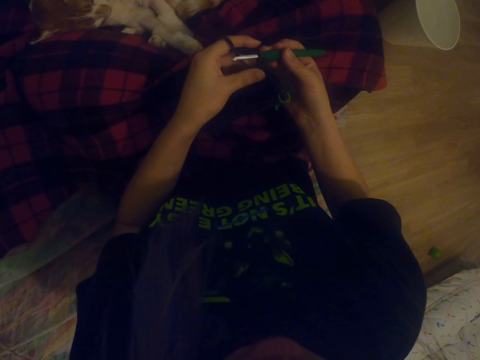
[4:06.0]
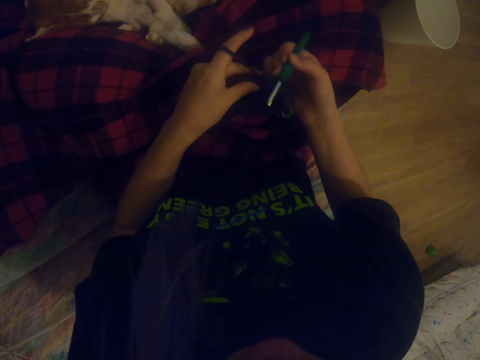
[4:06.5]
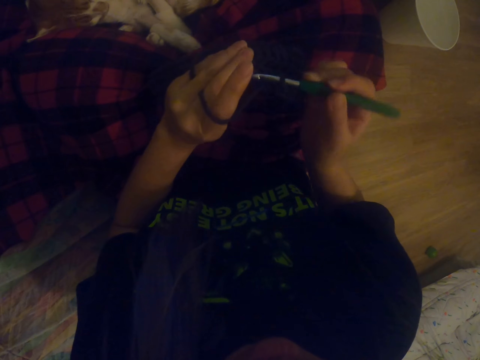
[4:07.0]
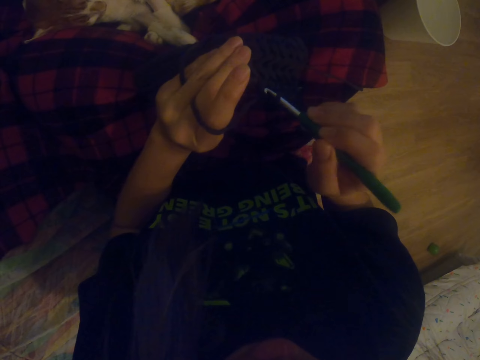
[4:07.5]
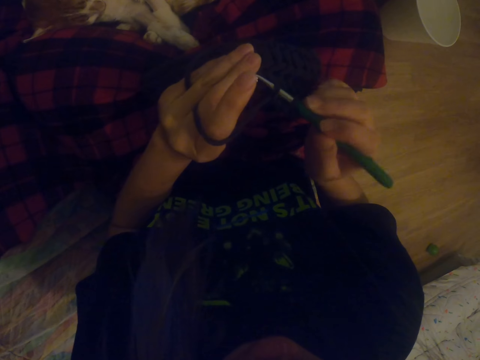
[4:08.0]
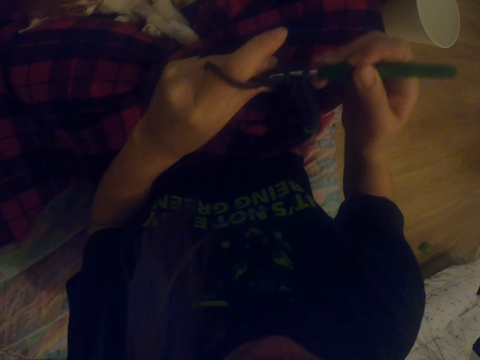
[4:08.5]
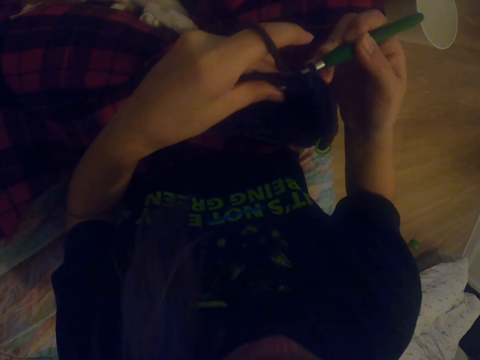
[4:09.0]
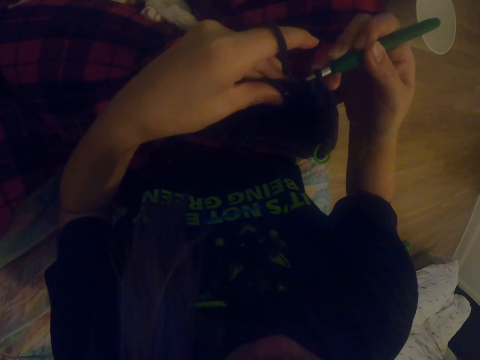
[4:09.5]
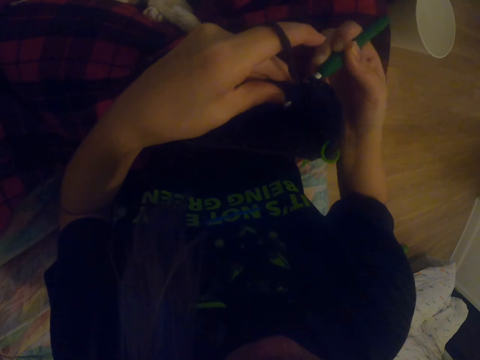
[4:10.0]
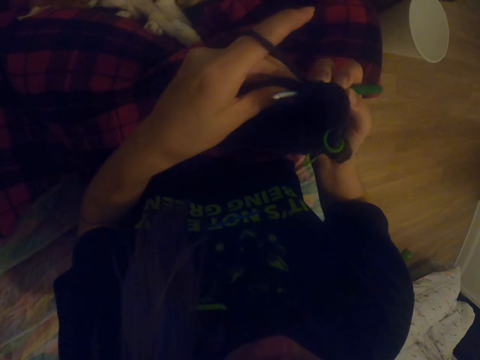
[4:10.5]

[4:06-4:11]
The camera wearer crochets with a crochet.

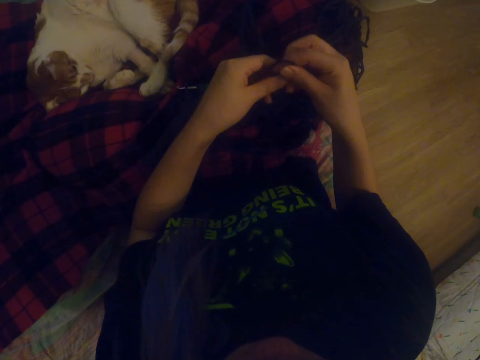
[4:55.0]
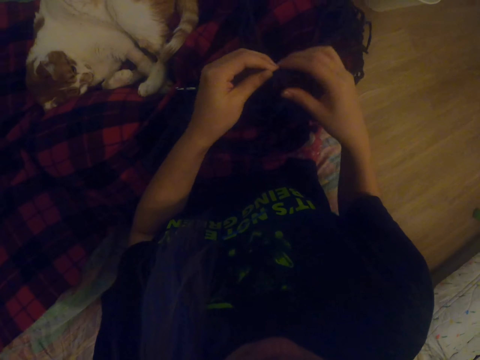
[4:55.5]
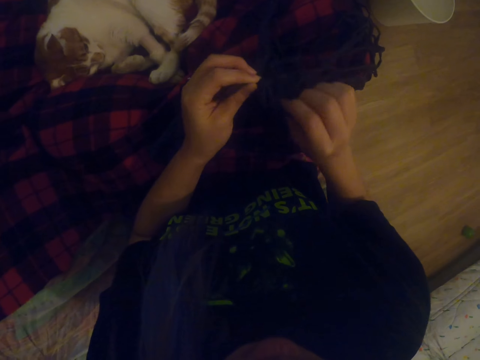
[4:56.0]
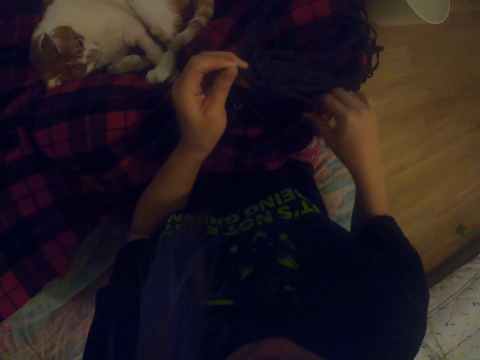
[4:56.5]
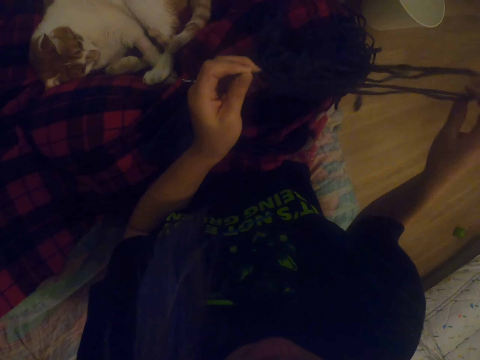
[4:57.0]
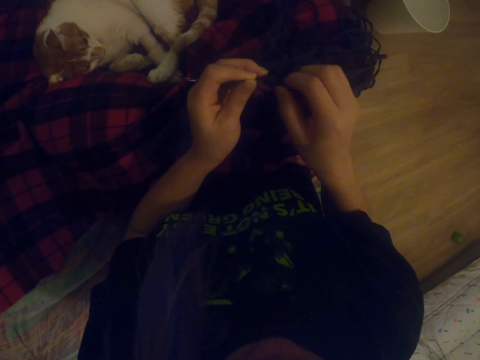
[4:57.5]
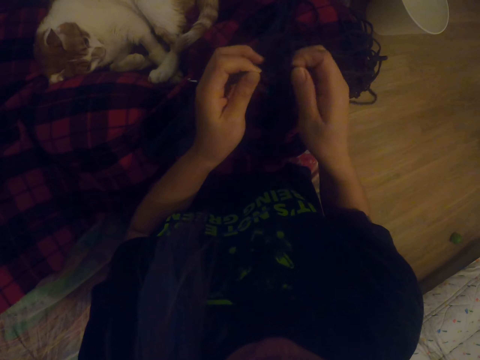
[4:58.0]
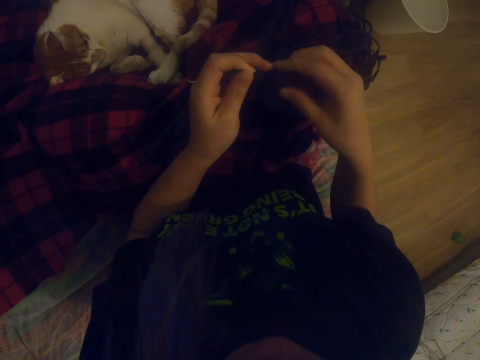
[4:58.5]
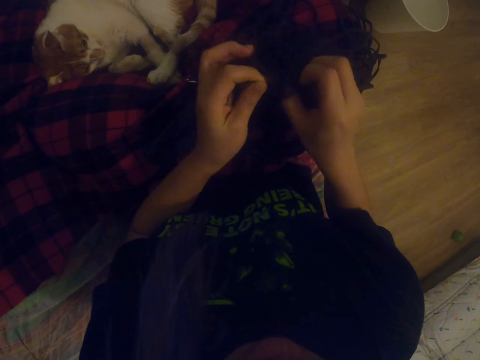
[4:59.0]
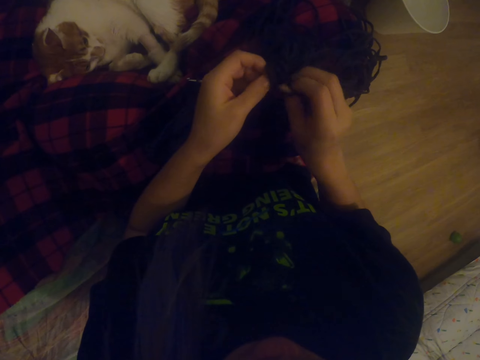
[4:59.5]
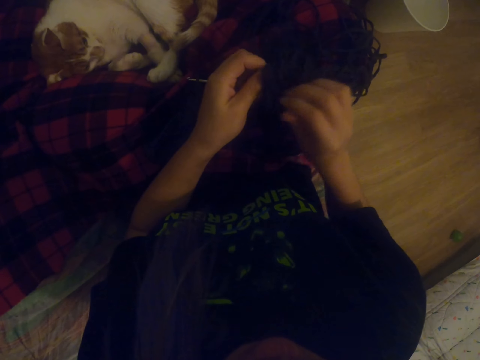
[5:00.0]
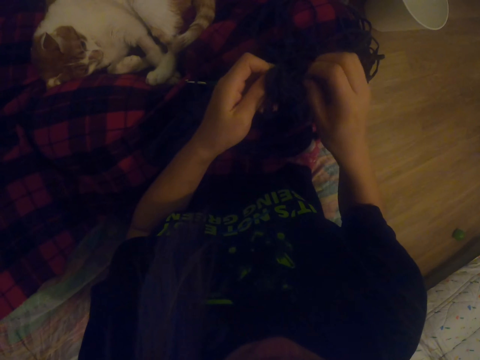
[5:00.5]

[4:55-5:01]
The camera wearer unfolds the knitting string.

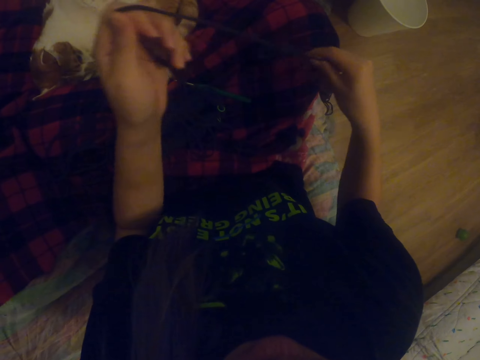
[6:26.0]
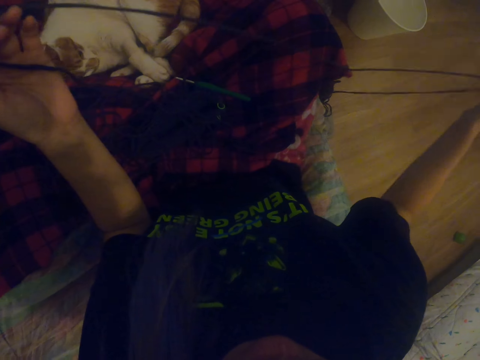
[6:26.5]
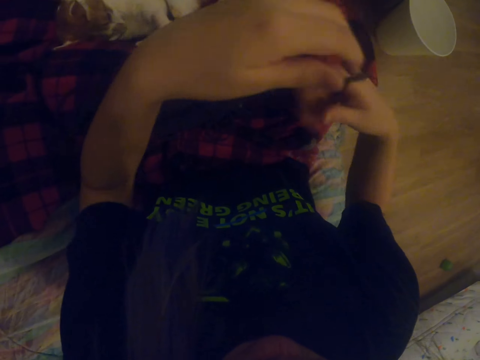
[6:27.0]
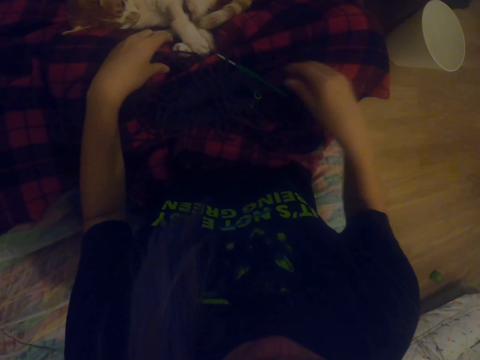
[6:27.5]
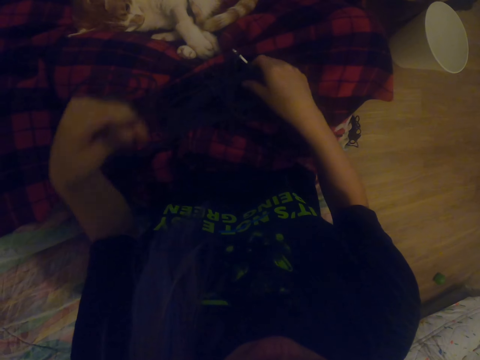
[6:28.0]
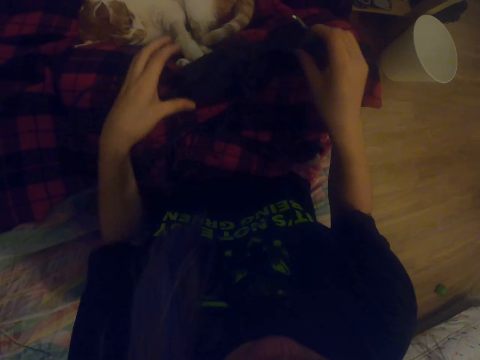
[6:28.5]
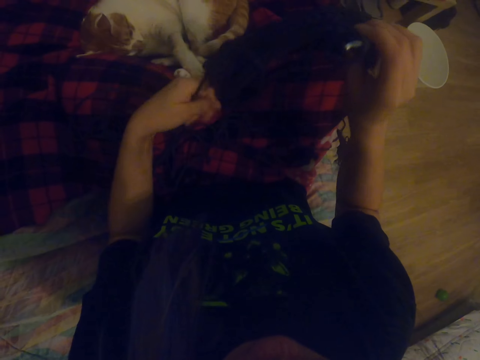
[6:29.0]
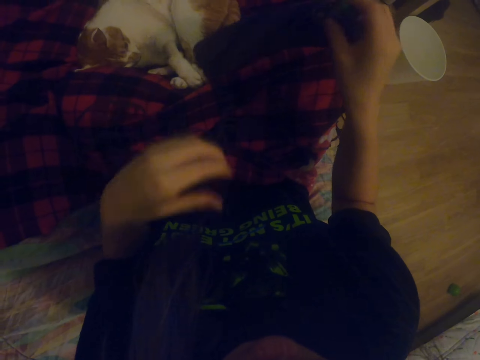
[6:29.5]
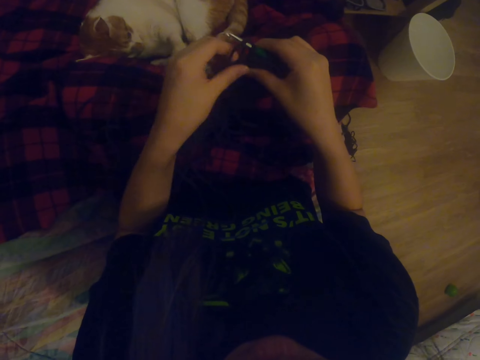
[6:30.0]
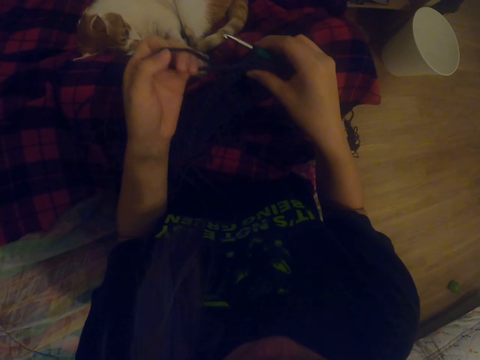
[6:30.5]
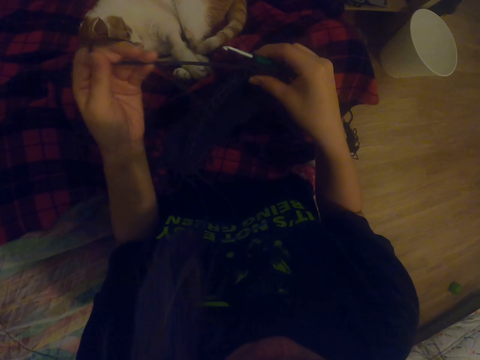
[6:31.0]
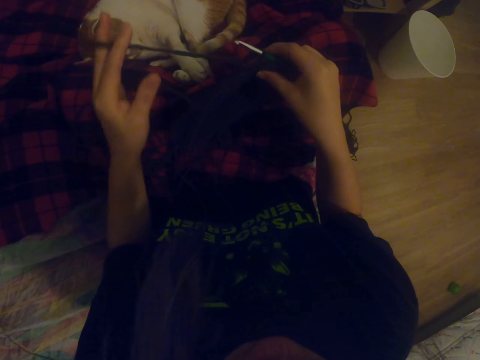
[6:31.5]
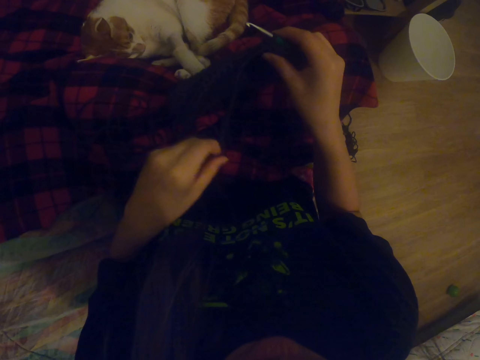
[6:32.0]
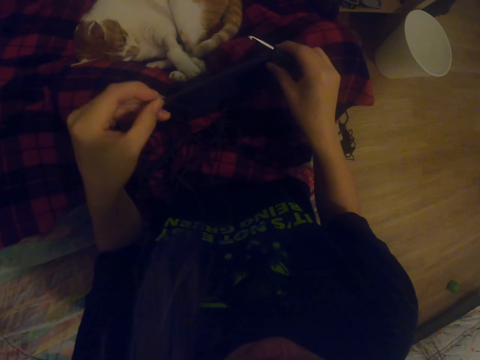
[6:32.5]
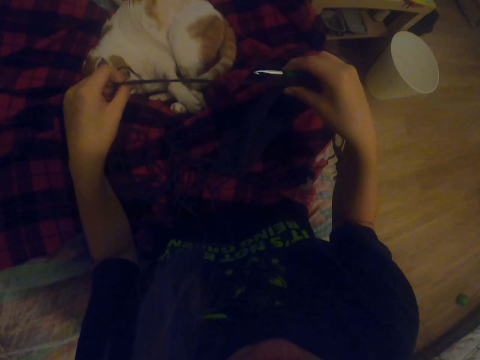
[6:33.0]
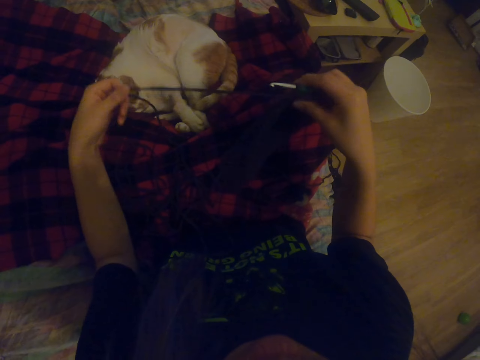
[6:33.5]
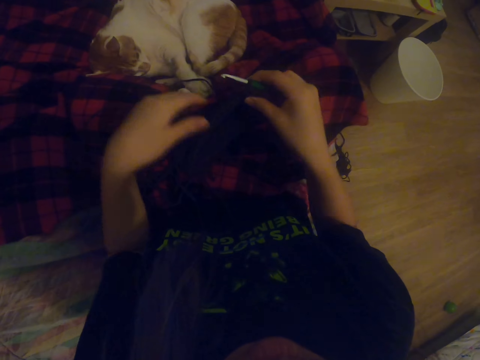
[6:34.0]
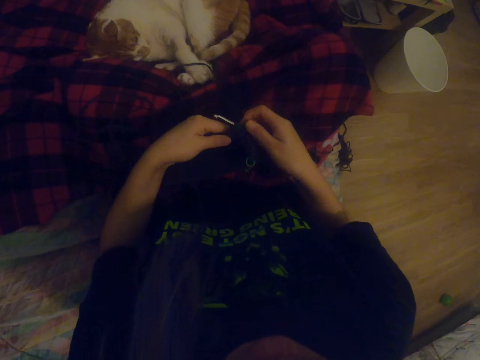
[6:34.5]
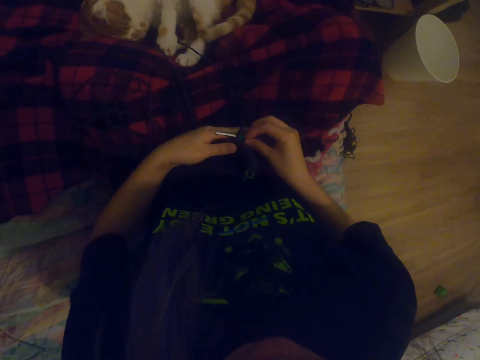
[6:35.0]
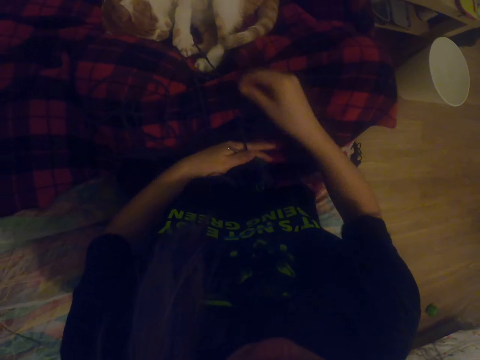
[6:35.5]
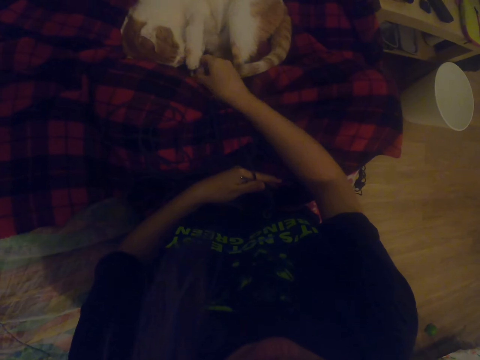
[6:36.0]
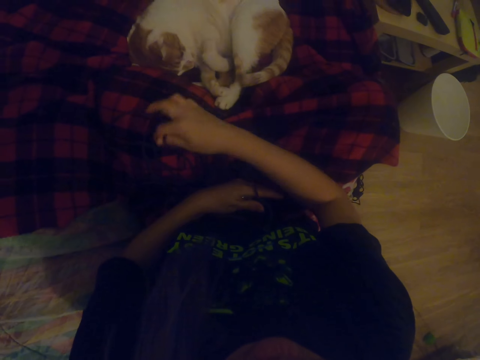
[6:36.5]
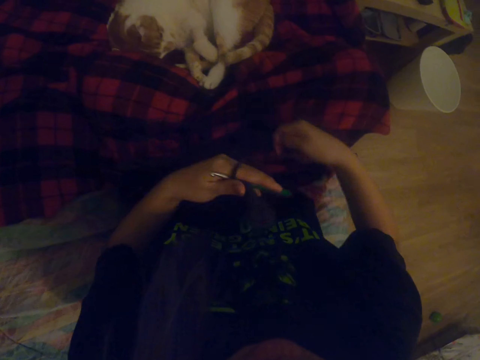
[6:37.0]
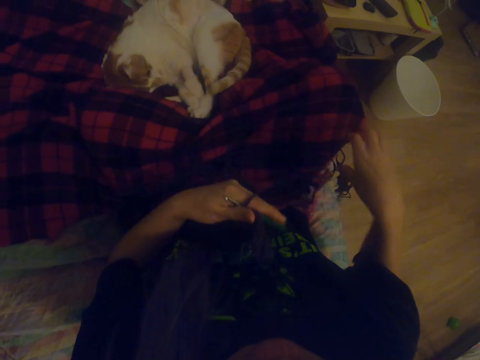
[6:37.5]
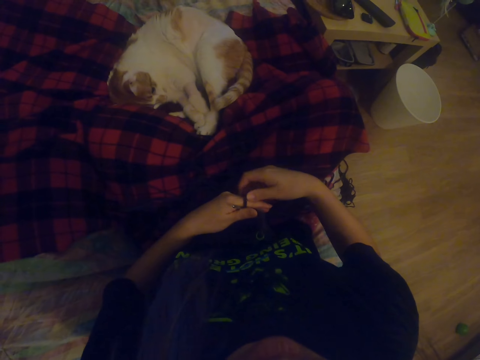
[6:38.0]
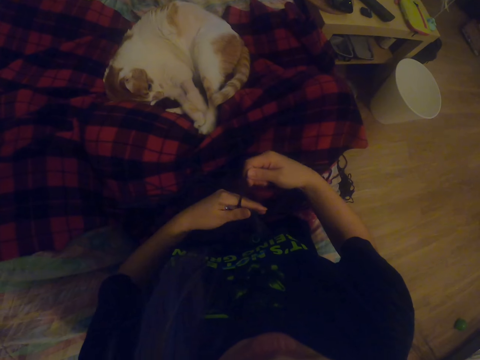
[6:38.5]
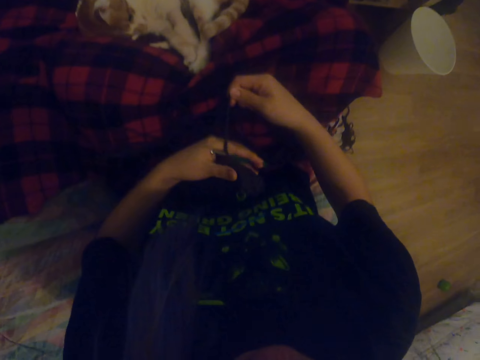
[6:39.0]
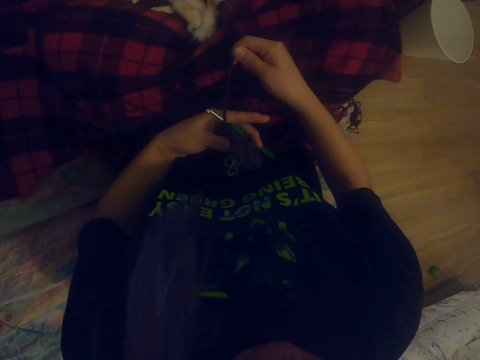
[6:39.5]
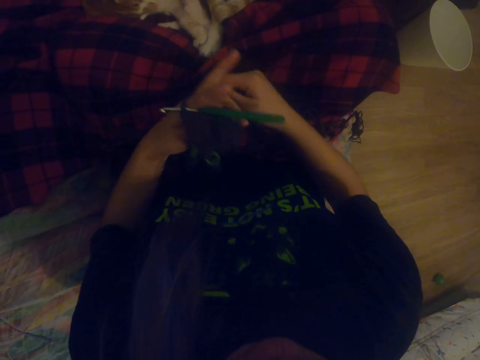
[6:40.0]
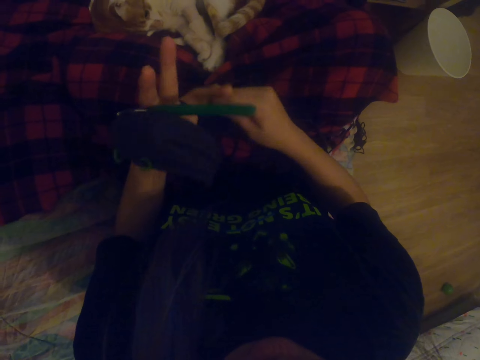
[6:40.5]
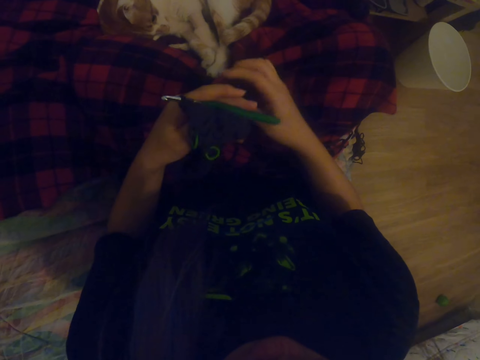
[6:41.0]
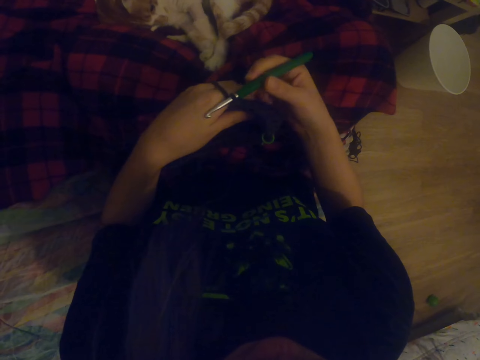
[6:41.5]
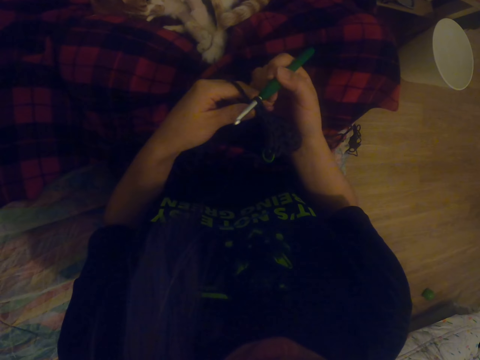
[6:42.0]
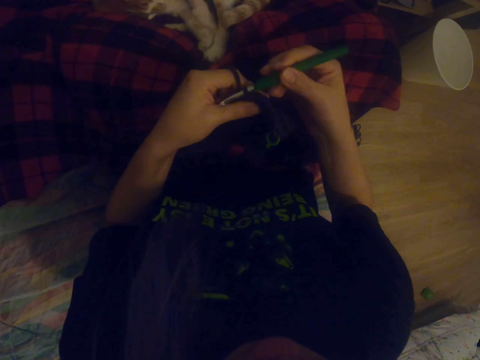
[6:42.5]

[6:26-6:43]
The camera wearer picks up the crochet. They pull the thread. They remove the thread from the cat's paw. They crochet with the crochet.
